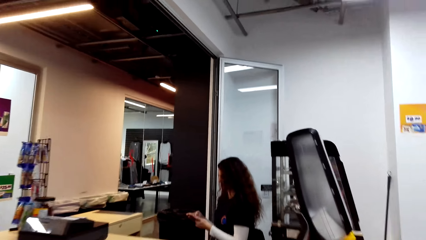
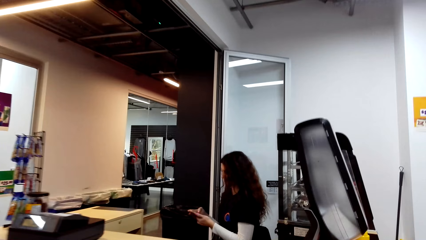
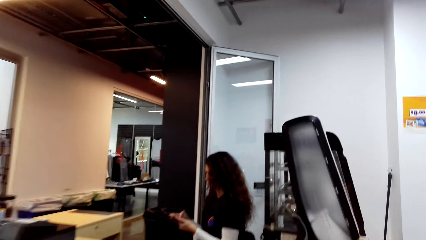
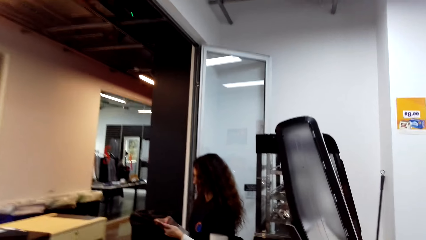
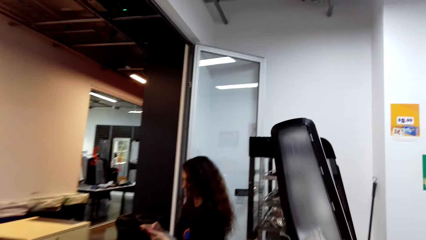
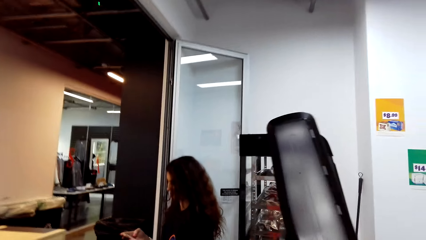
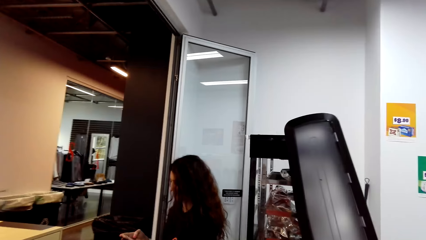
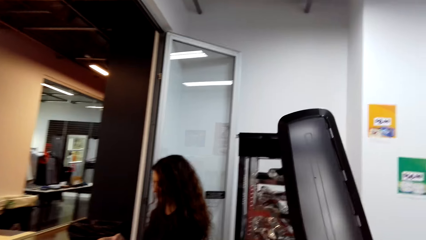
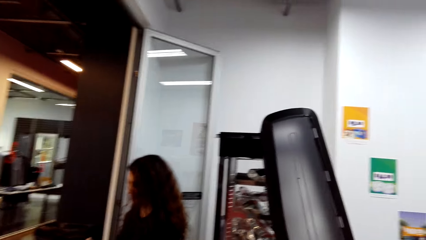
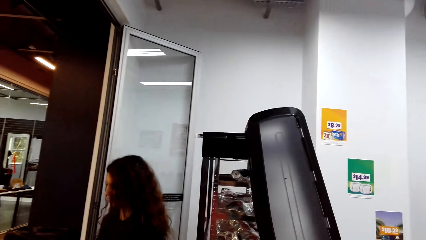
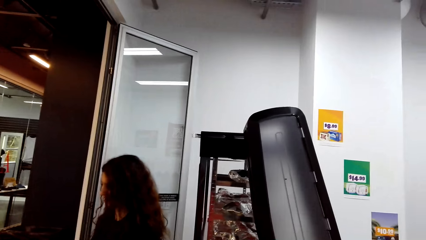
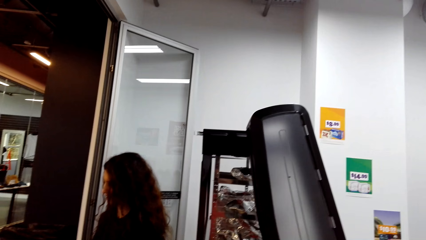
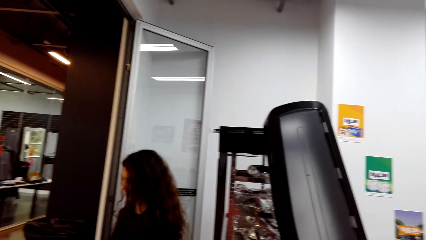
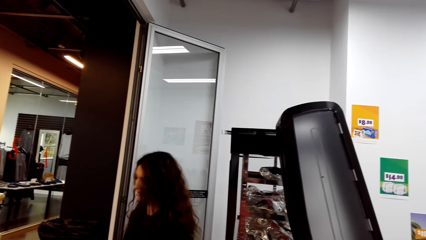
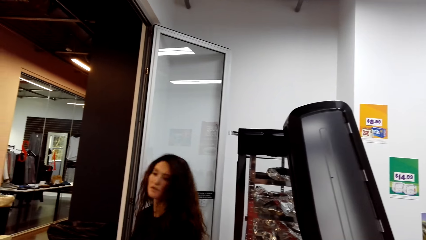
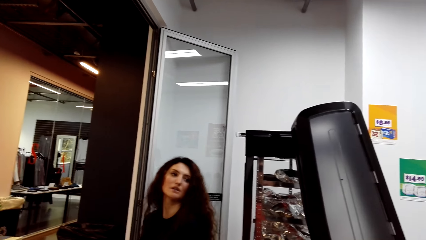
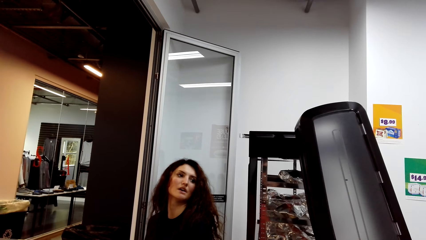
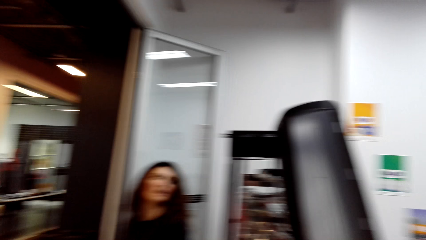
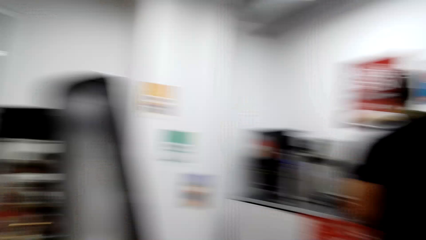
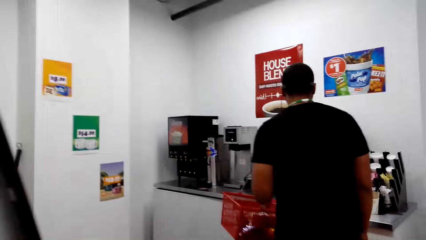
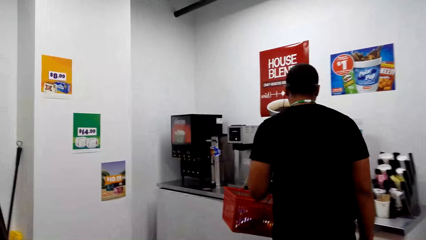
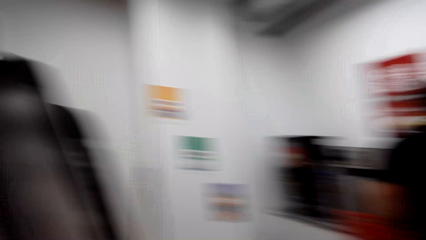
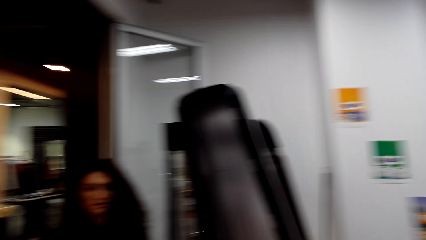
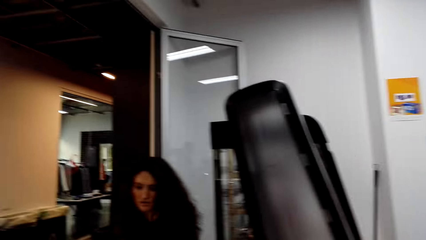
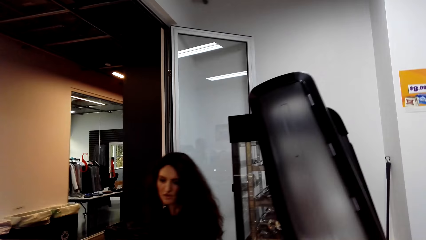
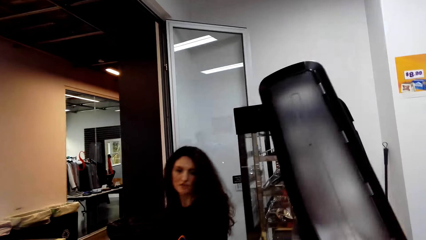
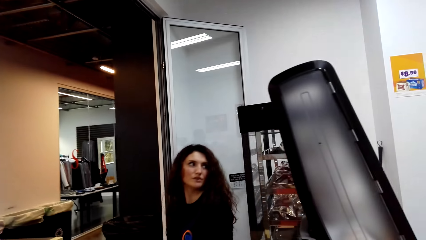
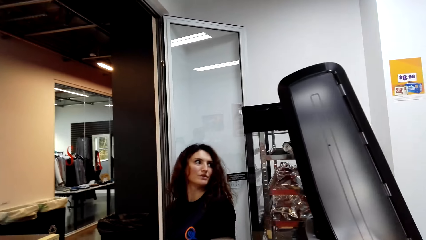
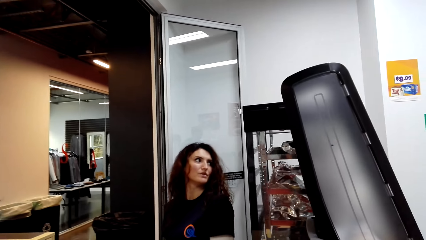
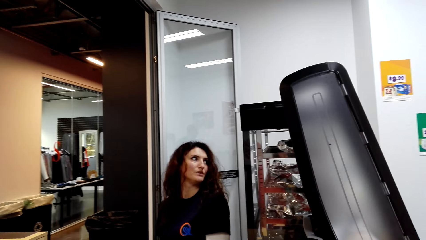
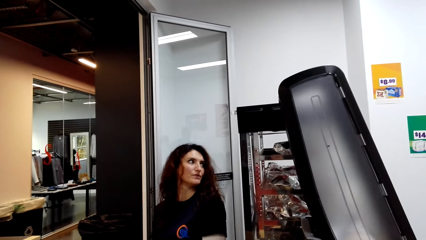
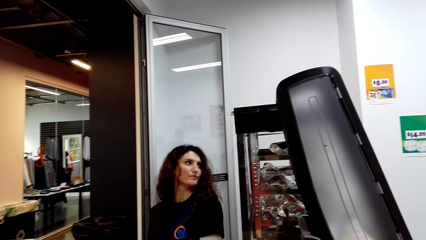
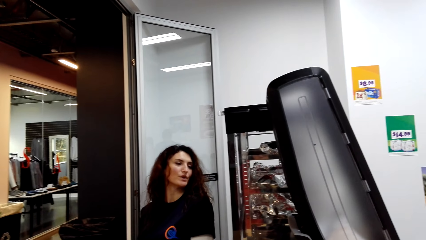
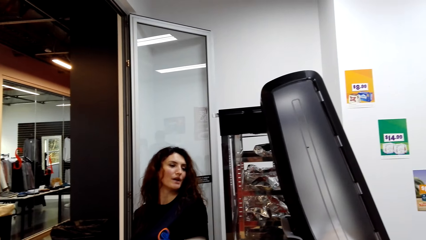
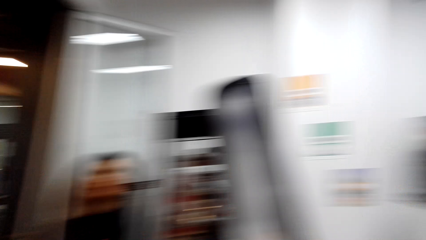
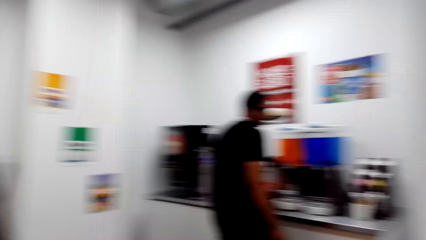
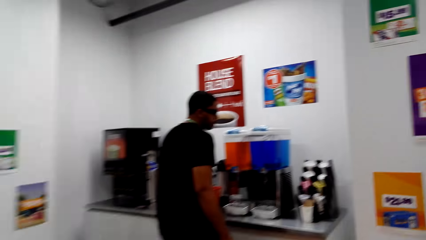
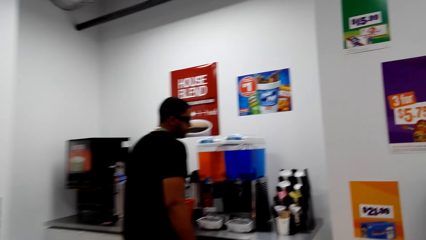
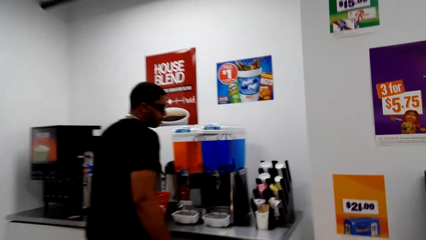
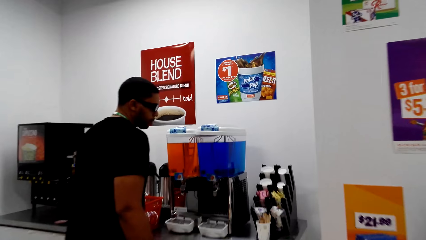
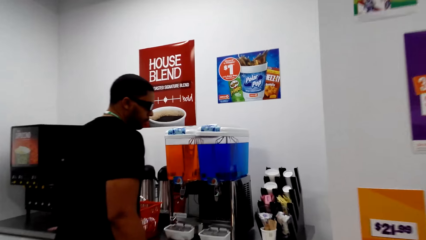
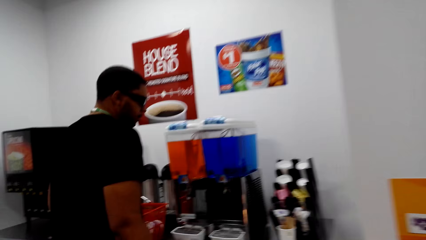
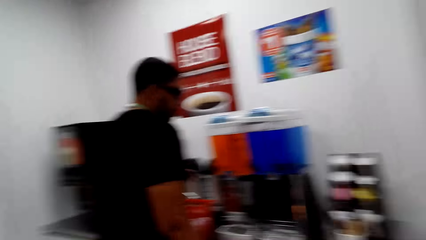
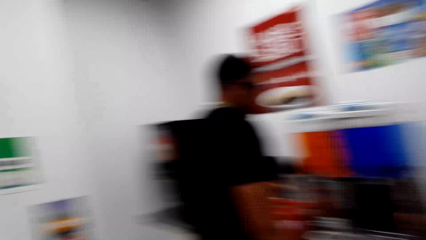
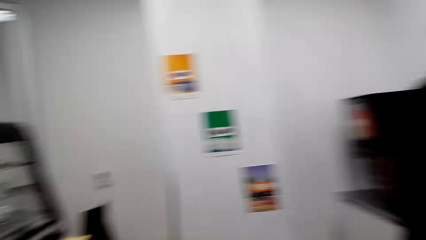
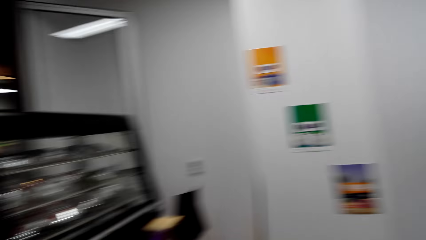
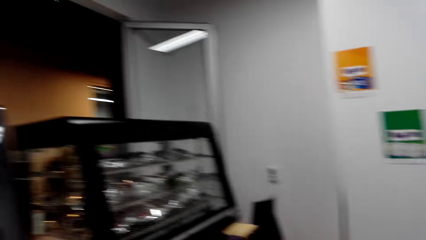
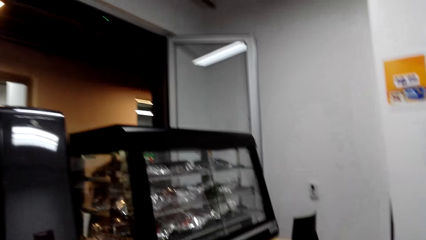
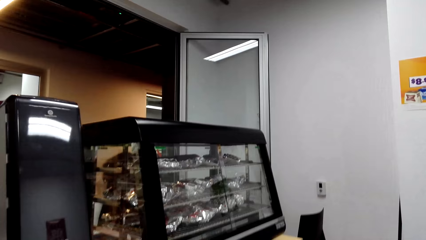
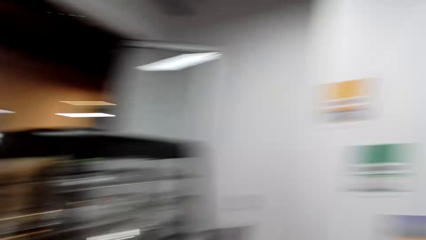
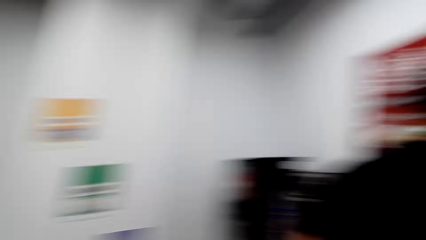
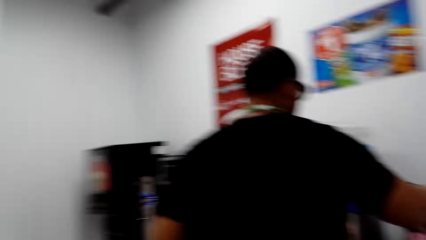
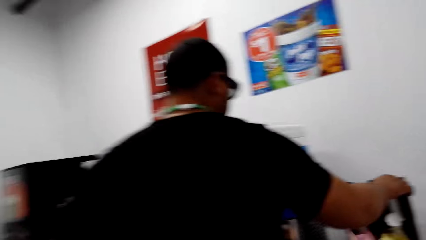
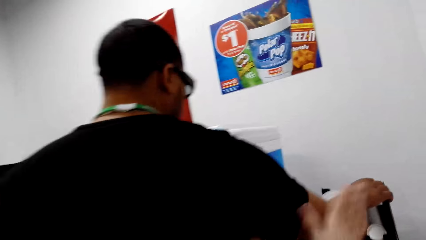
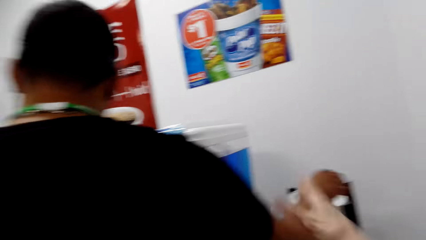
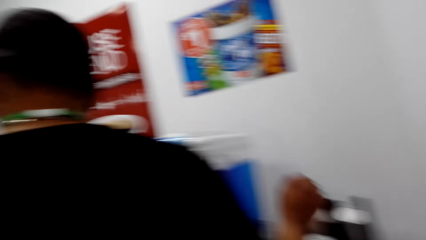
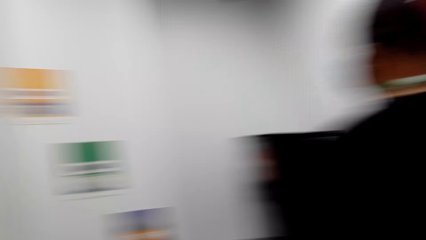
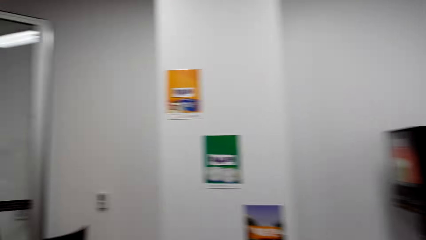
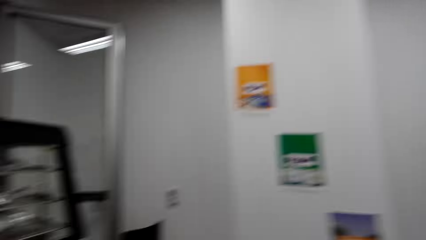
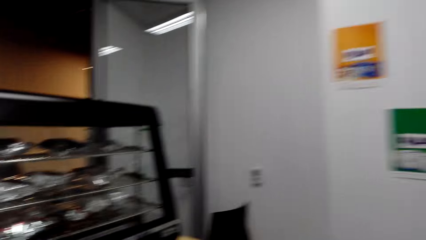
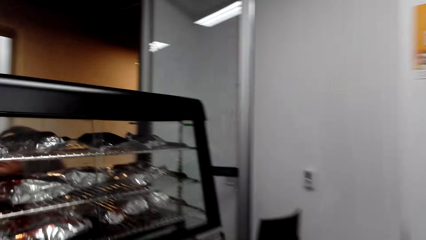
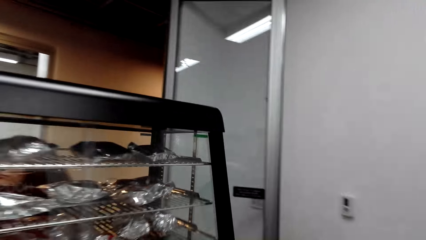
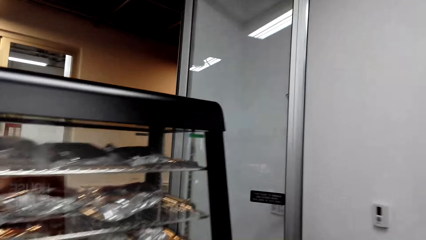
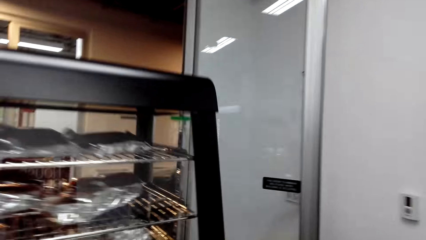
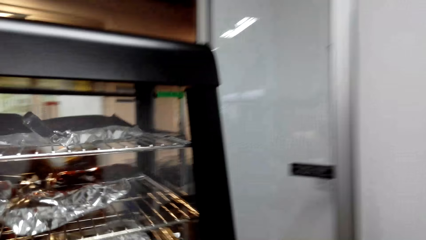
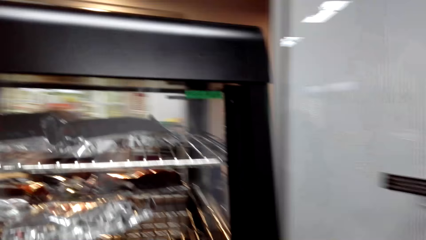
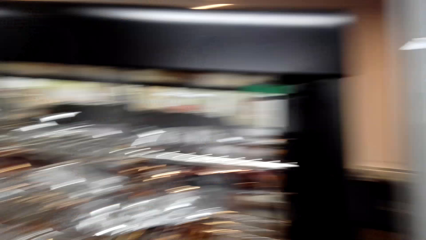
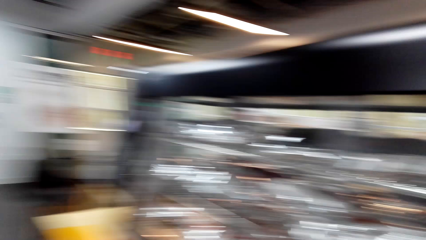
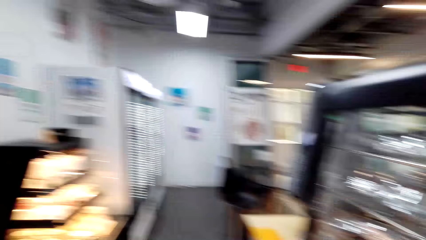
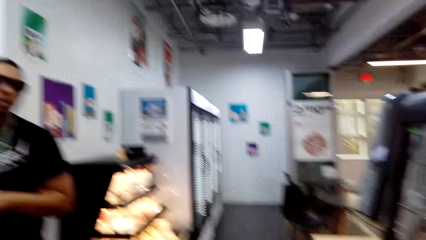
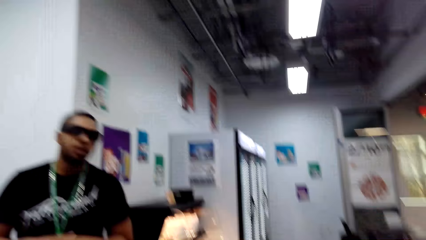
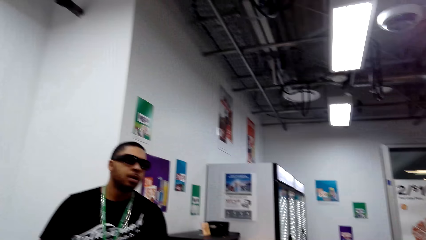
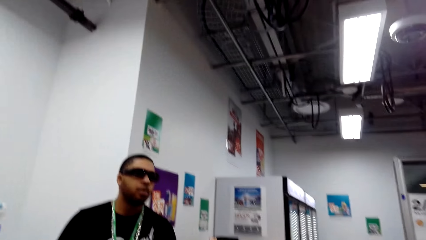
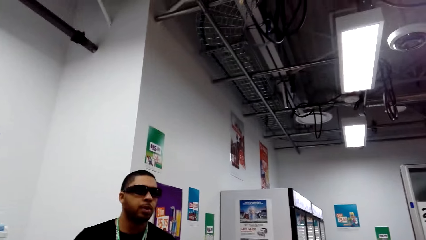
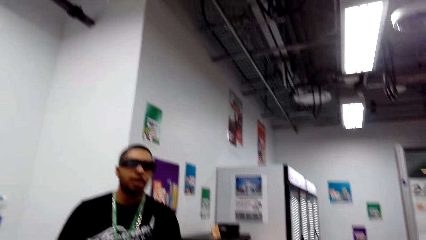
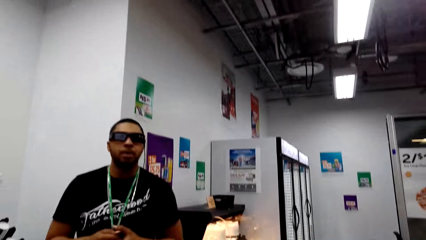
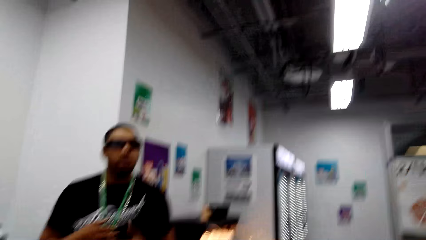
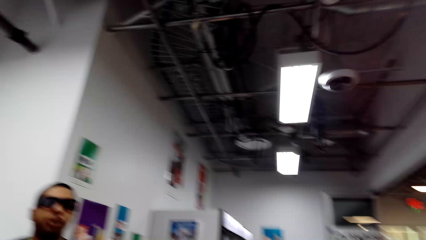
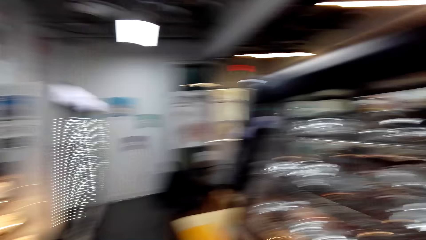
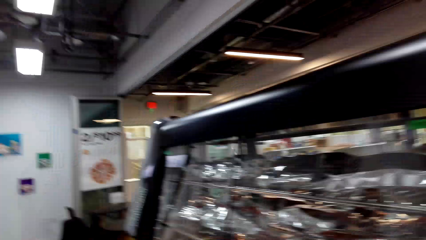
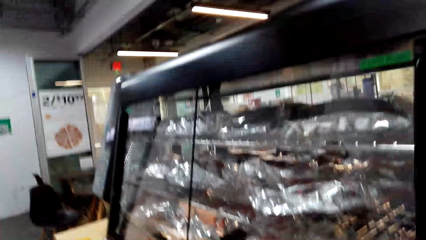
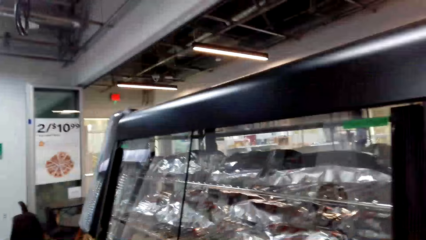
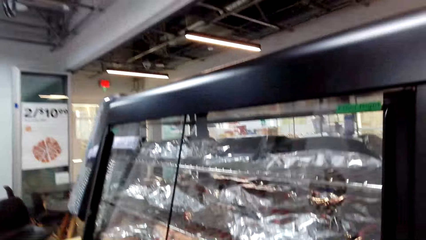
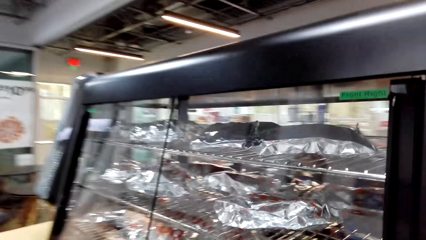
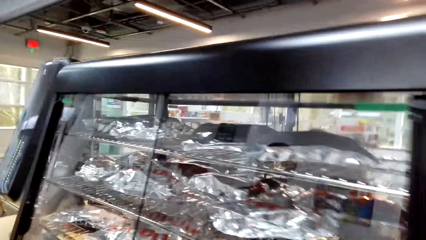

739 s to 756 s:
The camera wearer converses with a cashier. They walk around the supermarket. They dialogue to a person.
